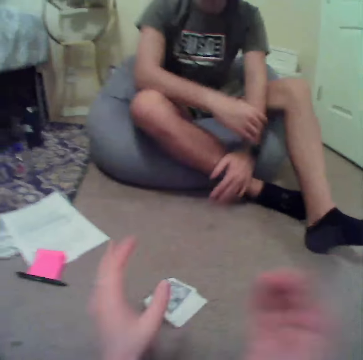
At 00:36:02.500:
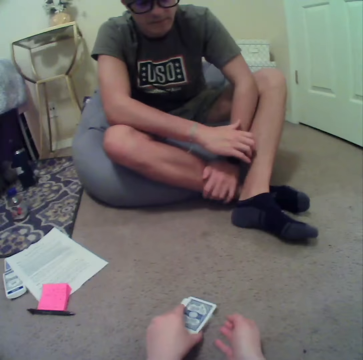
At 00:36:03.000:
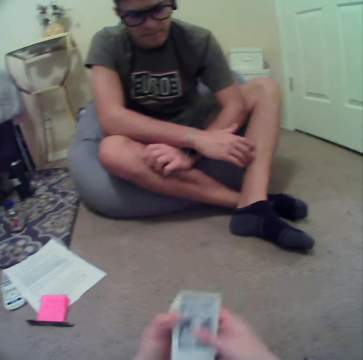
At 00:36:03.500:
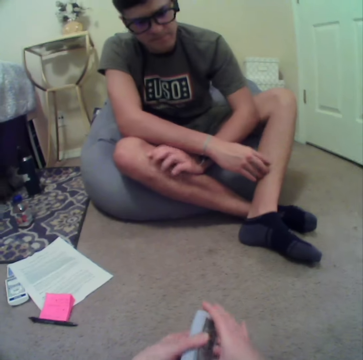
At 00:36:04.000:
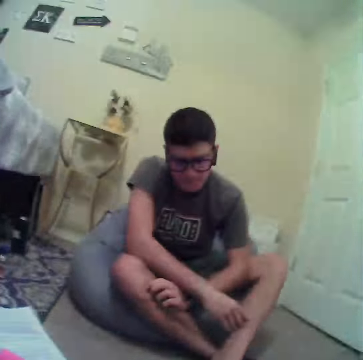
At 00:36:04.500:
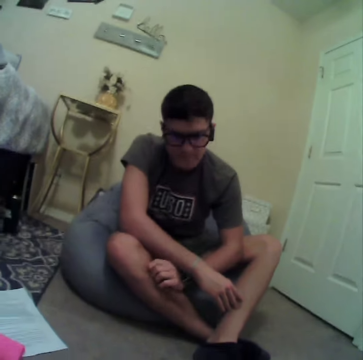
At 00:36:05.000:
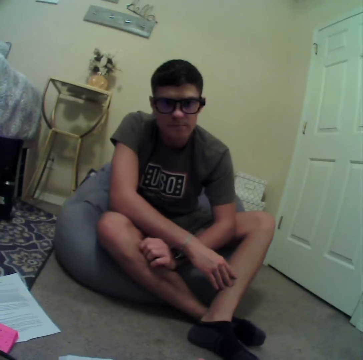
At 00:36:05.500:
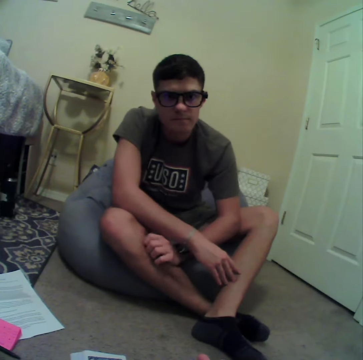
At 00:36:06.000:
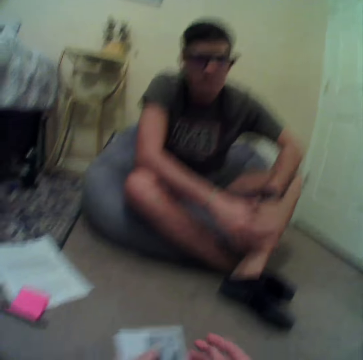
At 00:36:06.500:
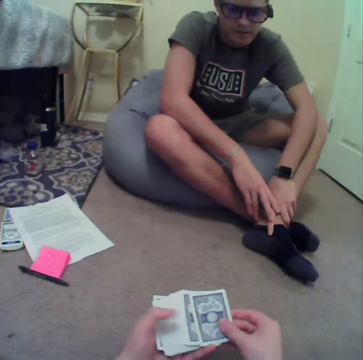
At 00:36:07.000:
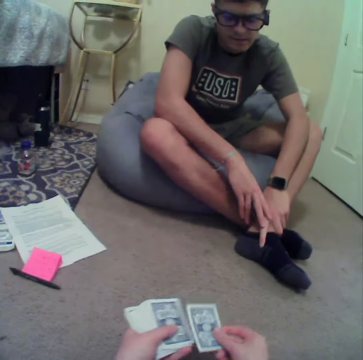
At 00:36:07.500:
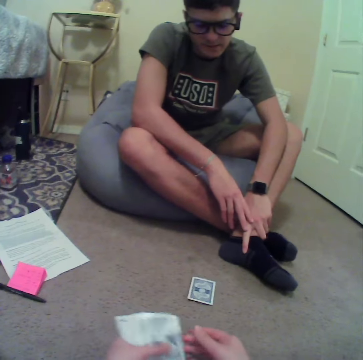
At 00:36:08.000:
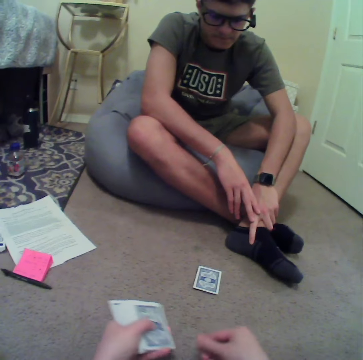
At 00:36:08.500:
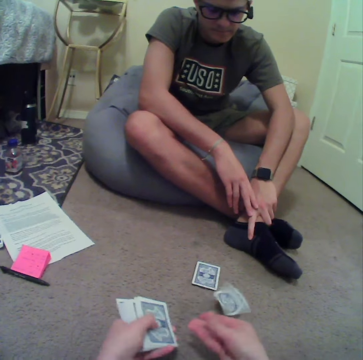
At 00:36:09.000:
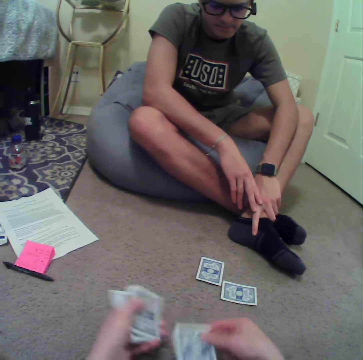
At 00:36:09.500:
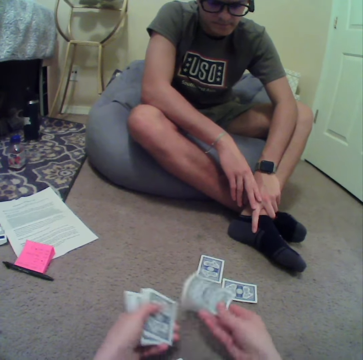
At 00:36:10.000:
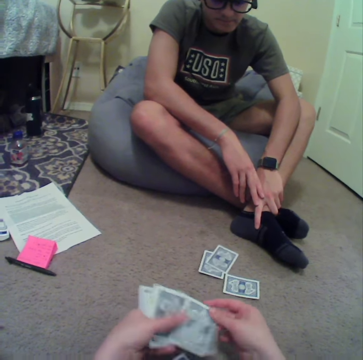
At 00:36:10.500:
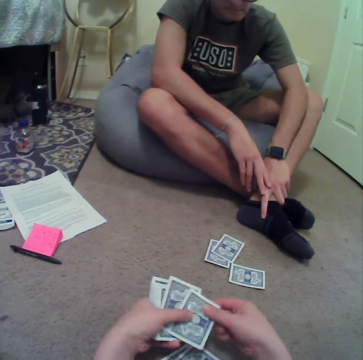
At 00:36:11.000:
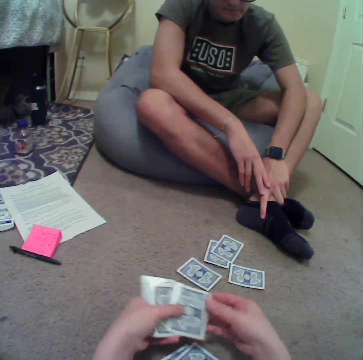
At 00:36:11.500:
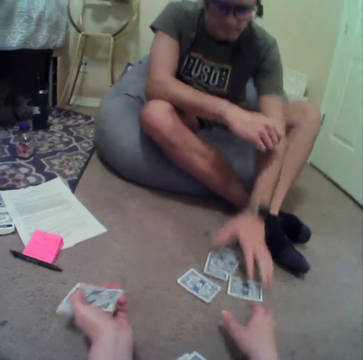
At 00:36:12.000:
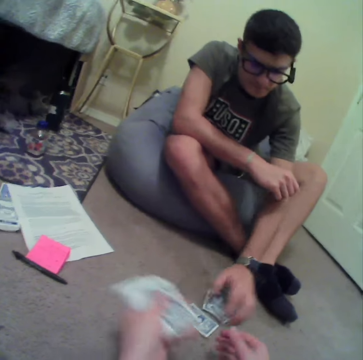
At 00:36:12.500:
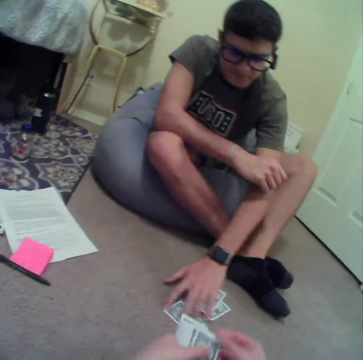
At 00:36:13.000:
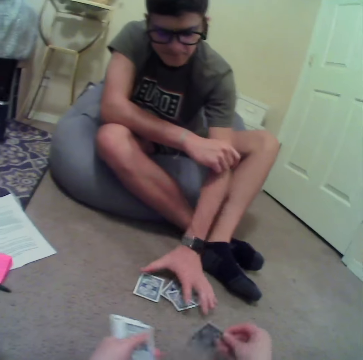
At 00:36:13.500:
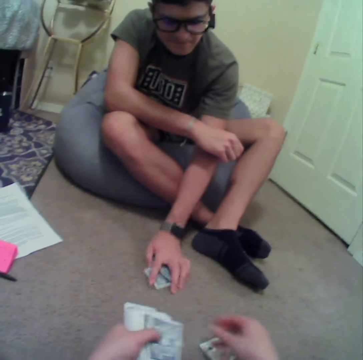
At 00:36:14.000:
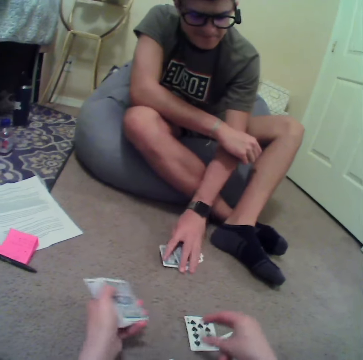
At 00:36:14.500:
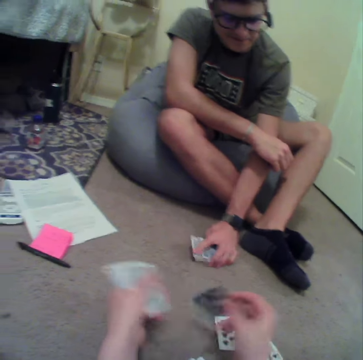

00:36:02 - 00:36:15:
A man pushes the cards to the camera wearer. The camera wearer picks up the cards. They shuffle the cards. They arrange the cards on the floor.

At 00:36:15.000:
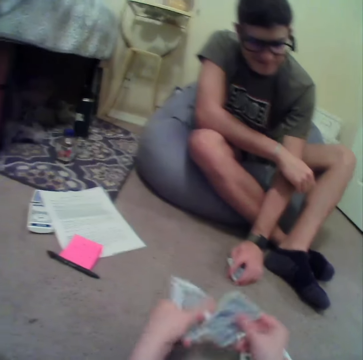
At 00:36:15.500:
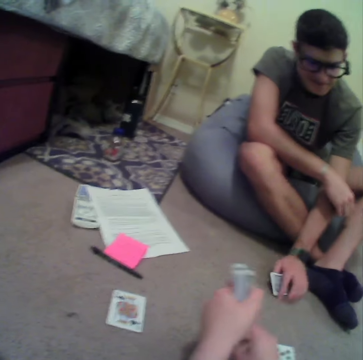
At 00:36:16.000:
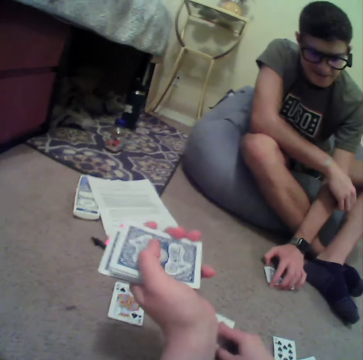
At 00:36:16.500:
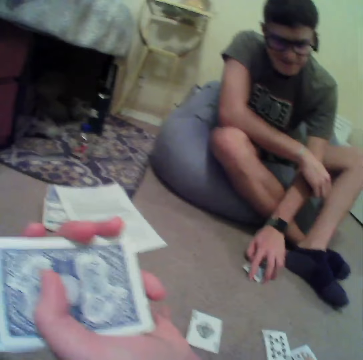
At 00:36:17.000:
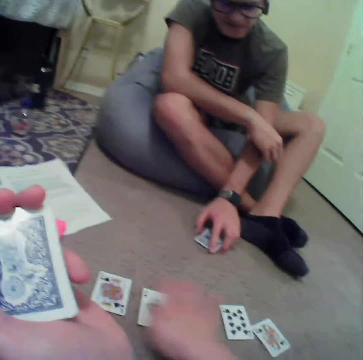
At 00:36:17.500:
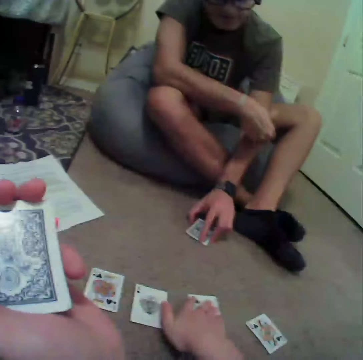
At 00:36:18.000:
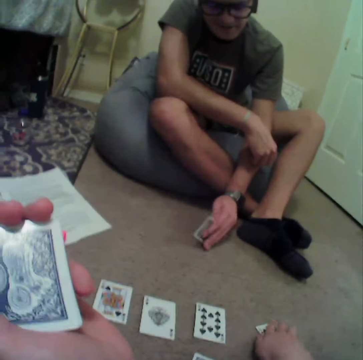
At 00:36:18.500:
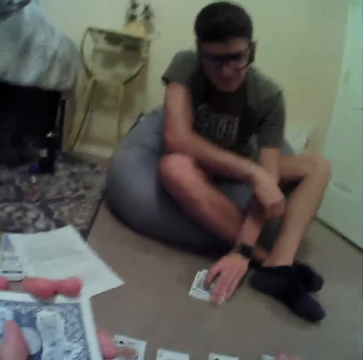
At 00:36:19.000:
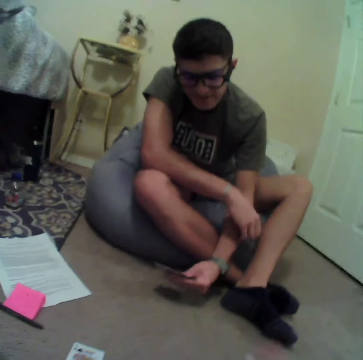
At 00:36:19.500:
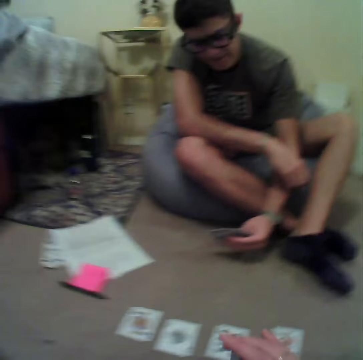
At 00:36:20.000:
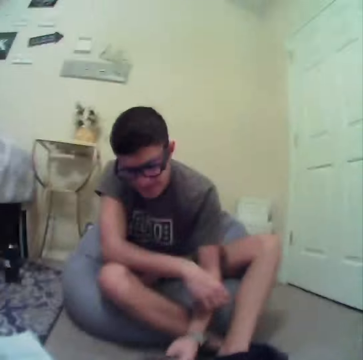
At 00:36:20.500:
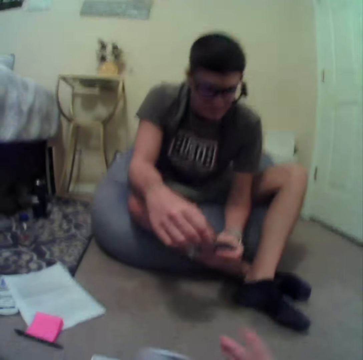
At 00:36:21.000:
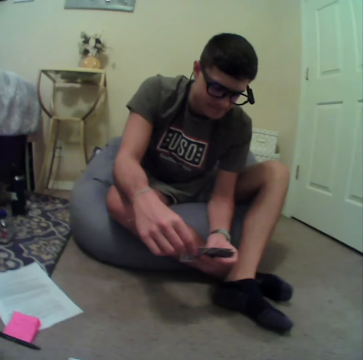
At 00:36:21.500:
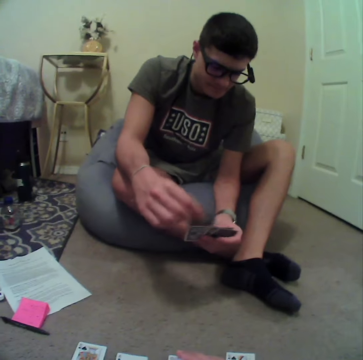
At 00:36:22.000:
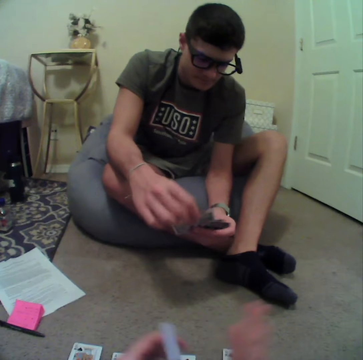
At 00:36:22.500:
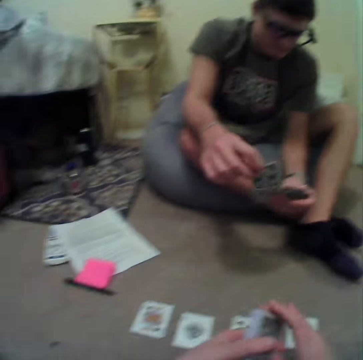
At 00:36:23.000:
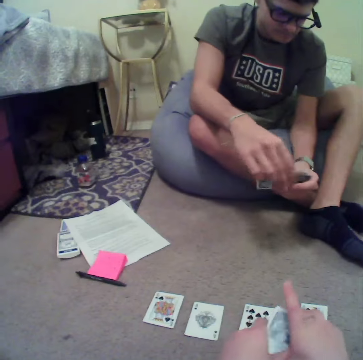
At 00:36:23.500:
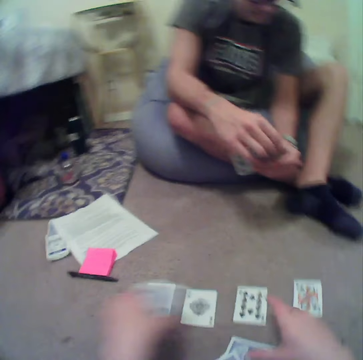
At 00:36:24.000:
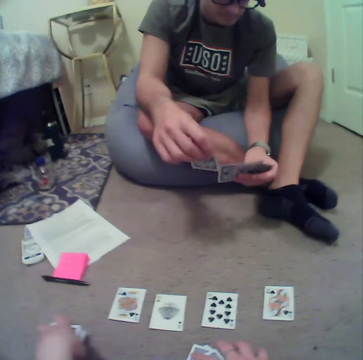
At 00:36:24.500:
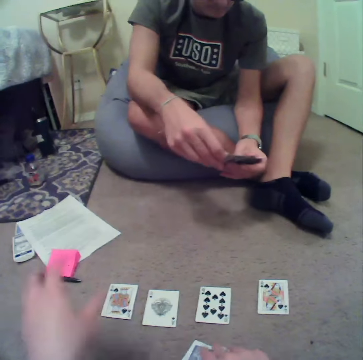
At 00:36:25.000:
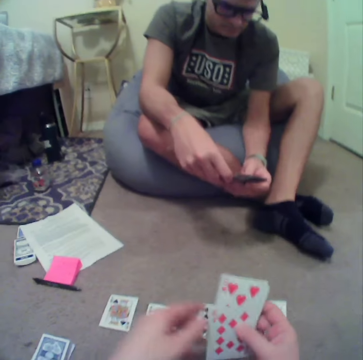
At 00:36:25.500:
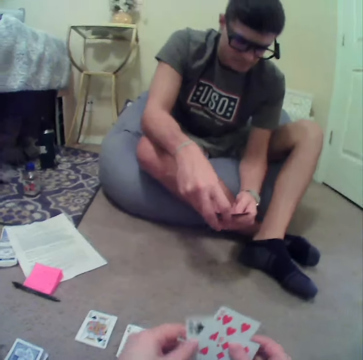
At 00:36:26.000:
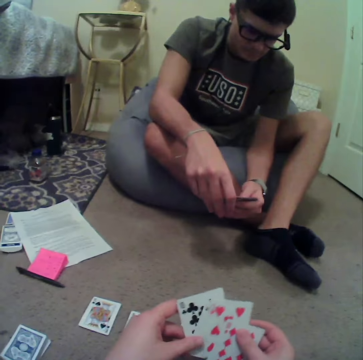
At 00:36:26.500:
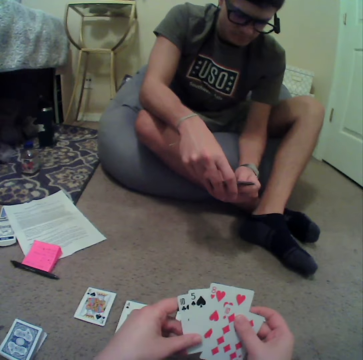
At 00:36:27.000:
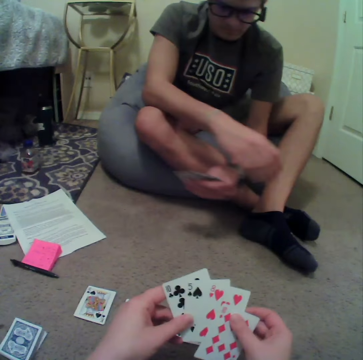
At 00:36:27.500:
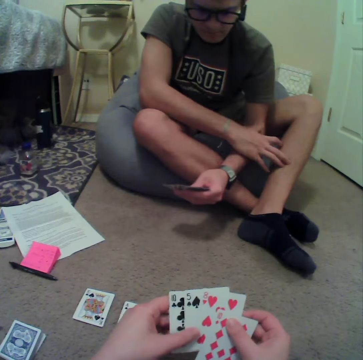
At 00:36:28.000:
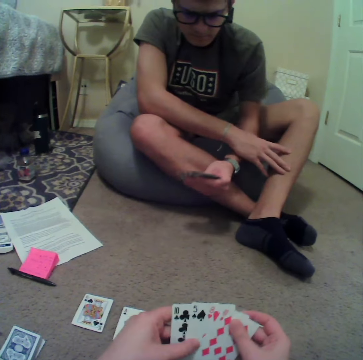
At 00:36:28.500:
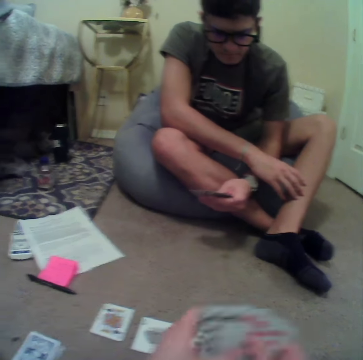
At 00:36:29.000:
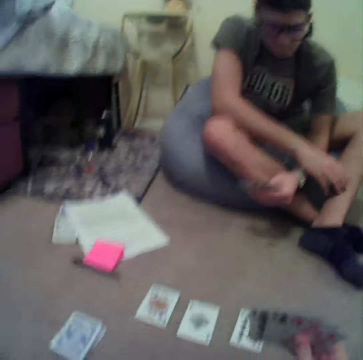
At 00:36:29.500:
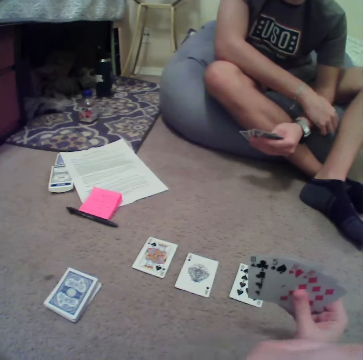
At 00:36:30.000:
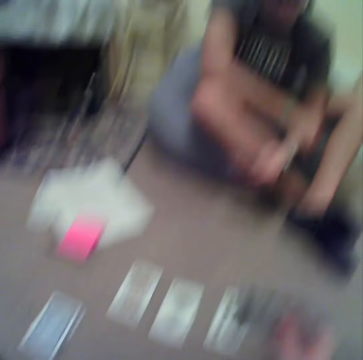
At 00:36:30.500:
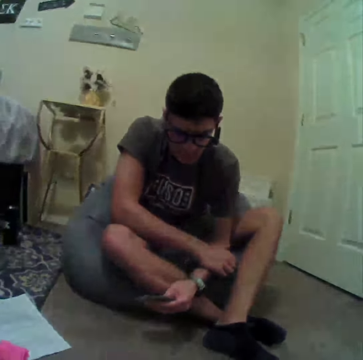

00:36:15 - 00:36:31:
The camera wearer arranges the cards down. They put the cards aside. A man aligns the cards at hand. The camera wearer aligns the cards at hand.

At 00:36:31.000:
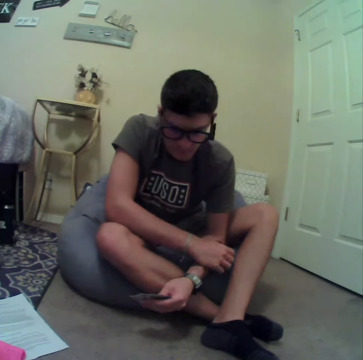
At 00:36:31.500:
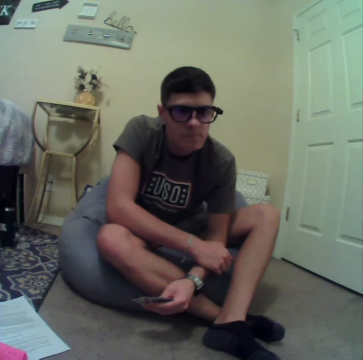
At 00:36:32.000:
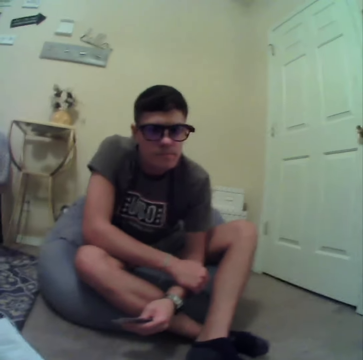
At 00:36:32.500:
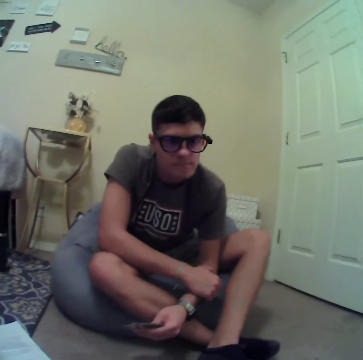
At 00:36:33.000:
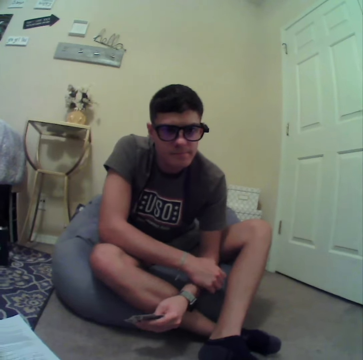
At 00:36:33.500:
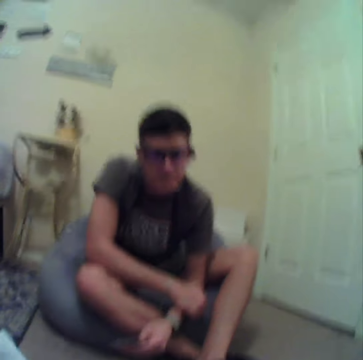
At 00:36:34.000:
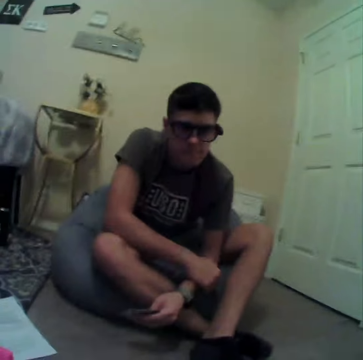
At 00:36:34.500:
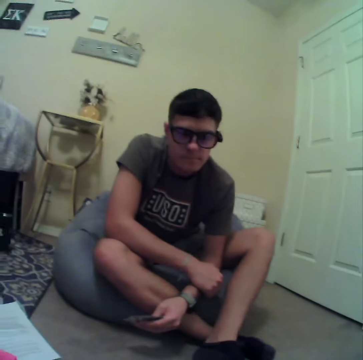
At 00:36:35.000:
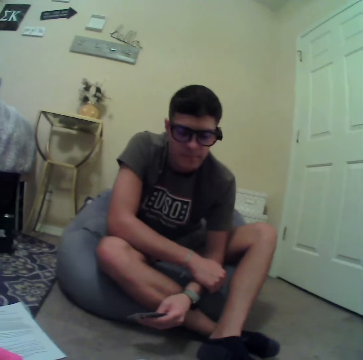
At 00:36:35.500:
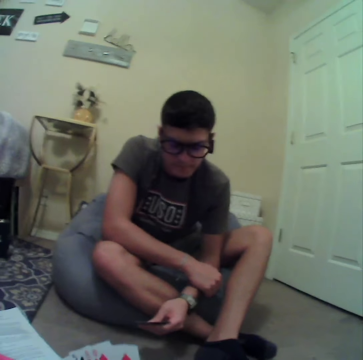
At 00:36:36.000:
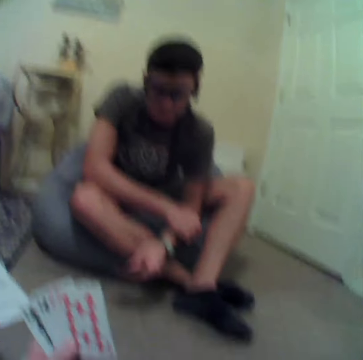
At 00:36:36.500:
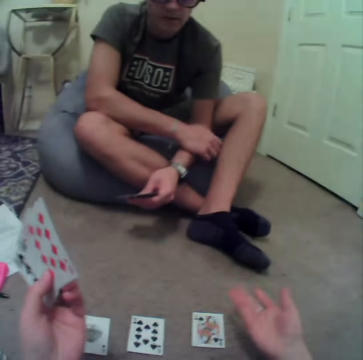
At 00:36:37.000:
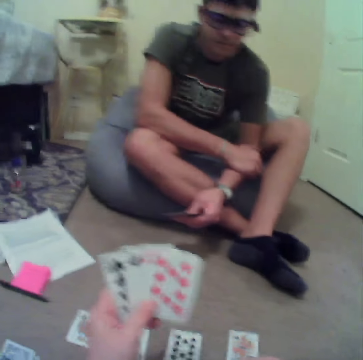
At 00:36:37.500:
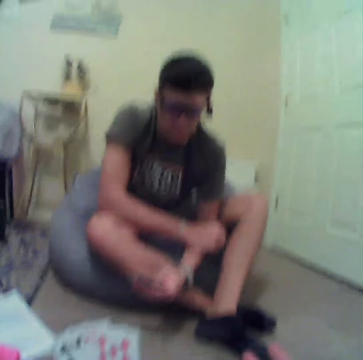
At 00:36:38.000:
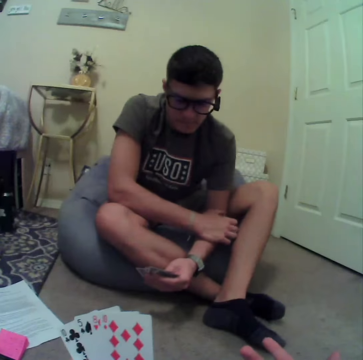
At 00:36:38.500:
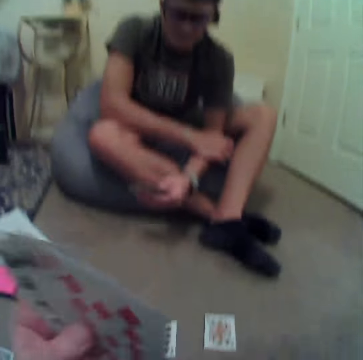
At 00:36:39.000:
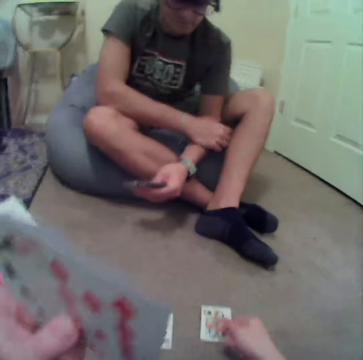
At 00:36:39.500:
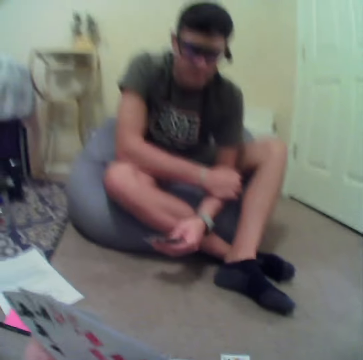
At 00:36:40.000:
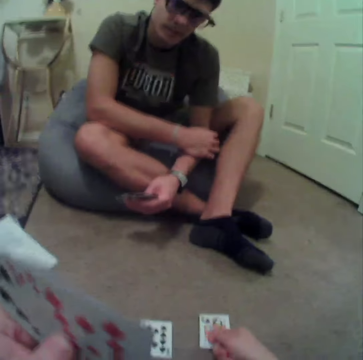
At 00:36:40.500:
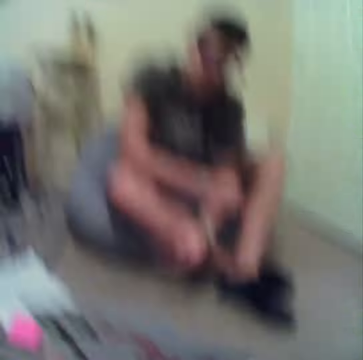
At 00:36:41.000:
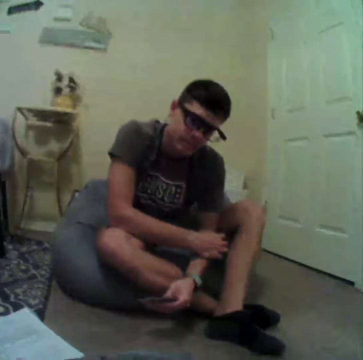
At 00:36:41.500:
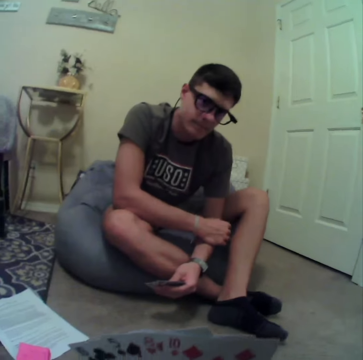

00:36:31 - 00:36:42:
The camera wearer talks to a man. They stare at the man.
